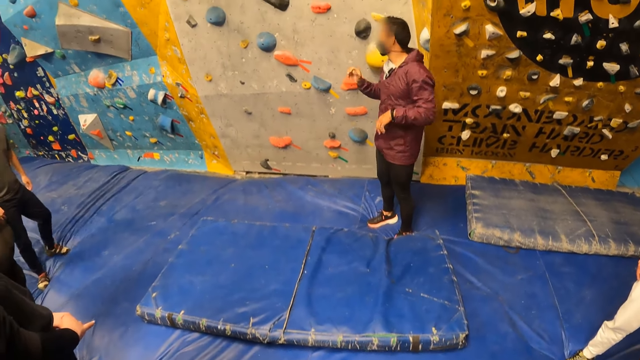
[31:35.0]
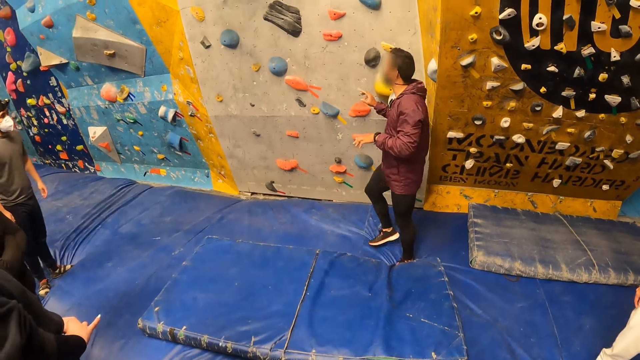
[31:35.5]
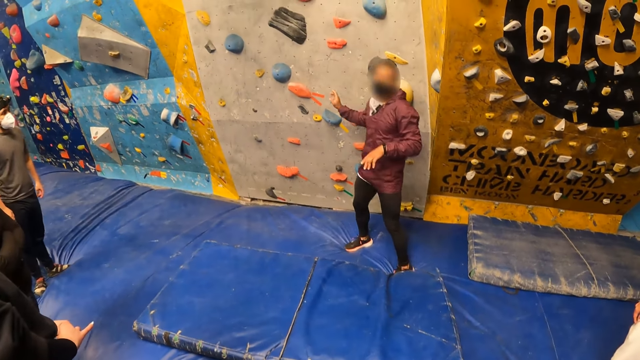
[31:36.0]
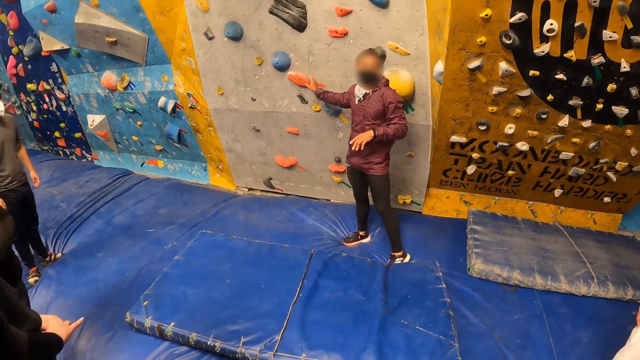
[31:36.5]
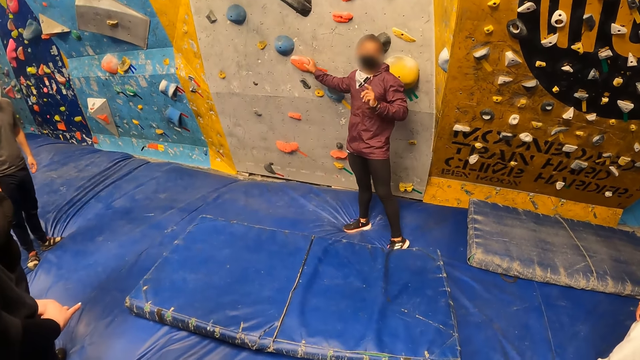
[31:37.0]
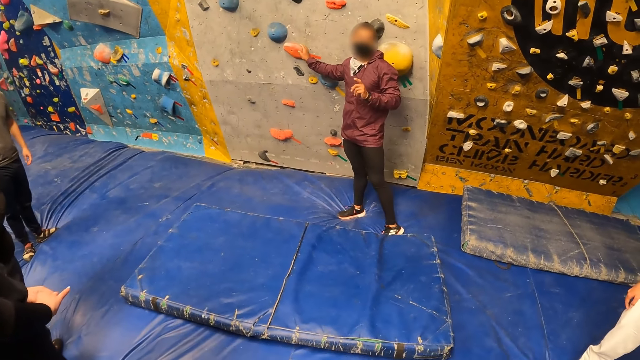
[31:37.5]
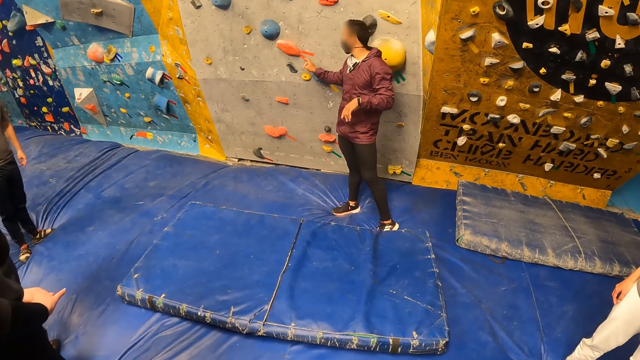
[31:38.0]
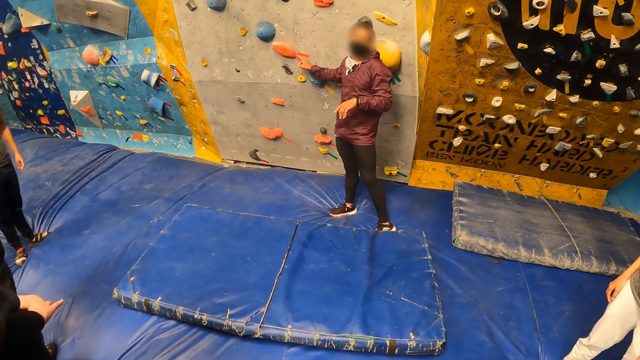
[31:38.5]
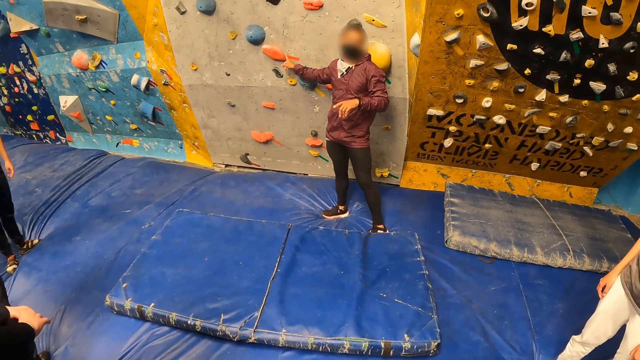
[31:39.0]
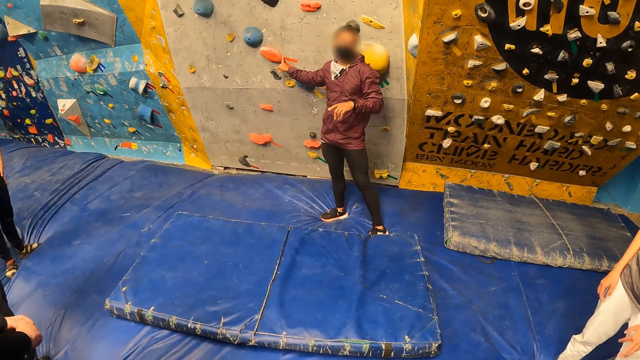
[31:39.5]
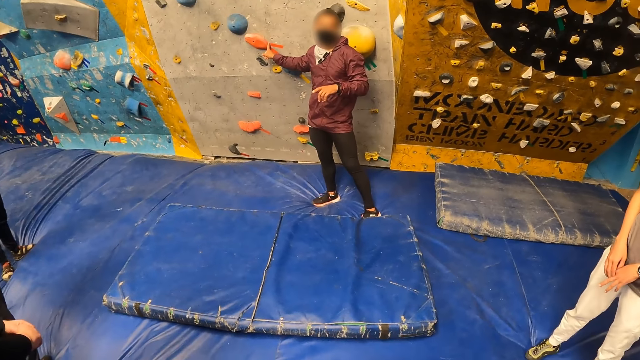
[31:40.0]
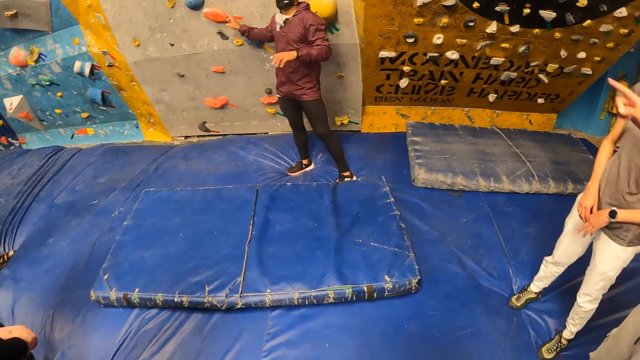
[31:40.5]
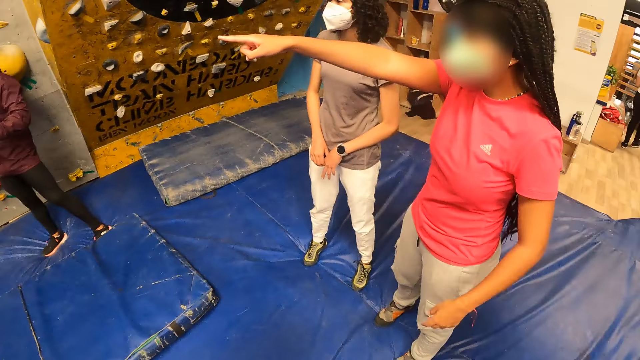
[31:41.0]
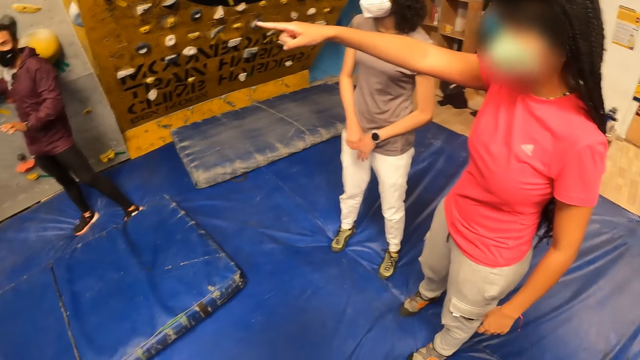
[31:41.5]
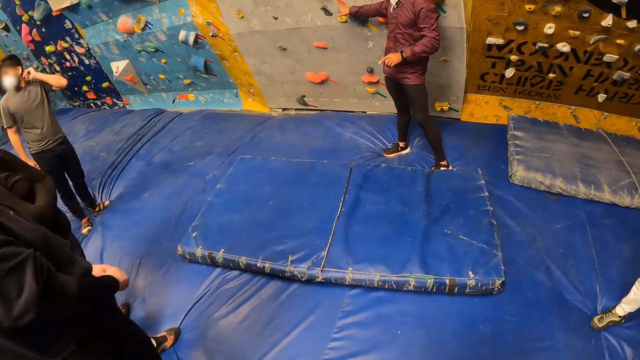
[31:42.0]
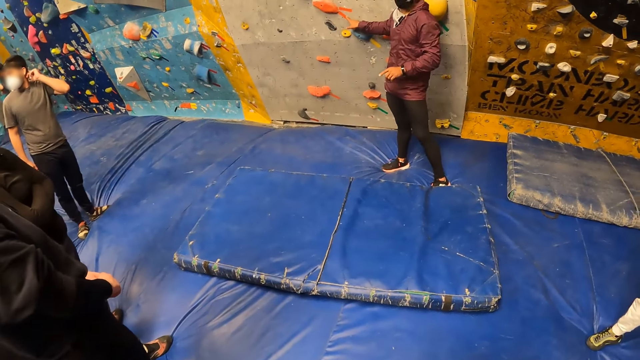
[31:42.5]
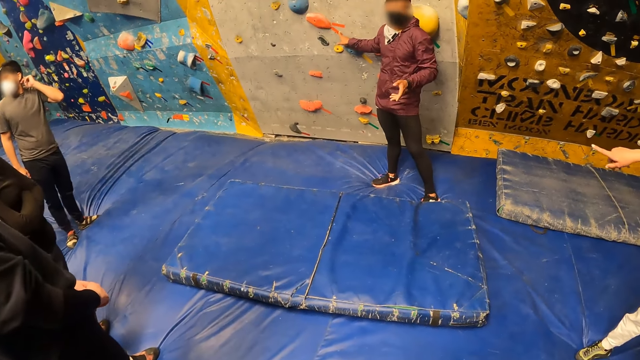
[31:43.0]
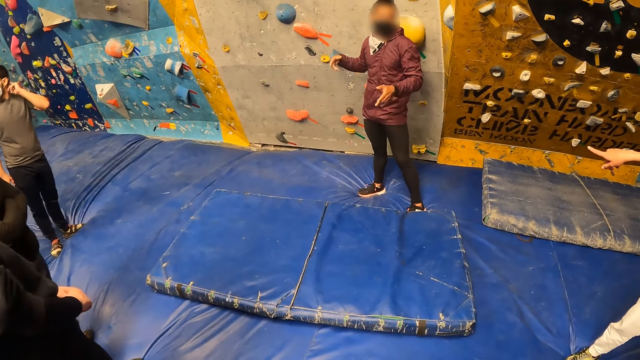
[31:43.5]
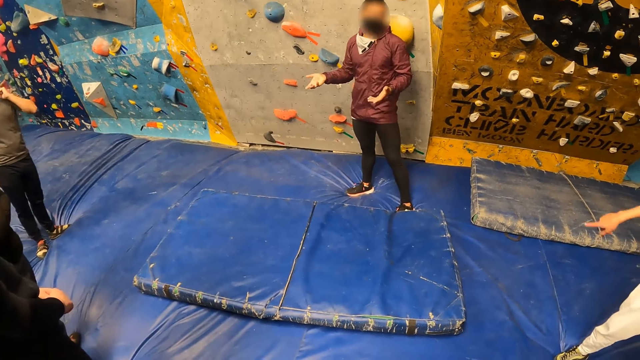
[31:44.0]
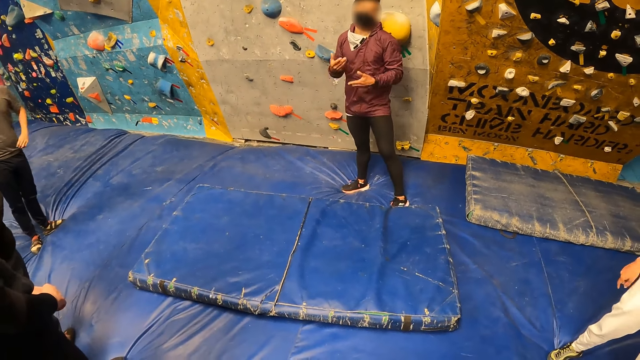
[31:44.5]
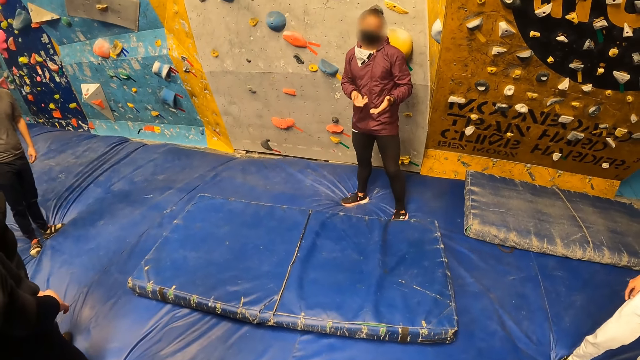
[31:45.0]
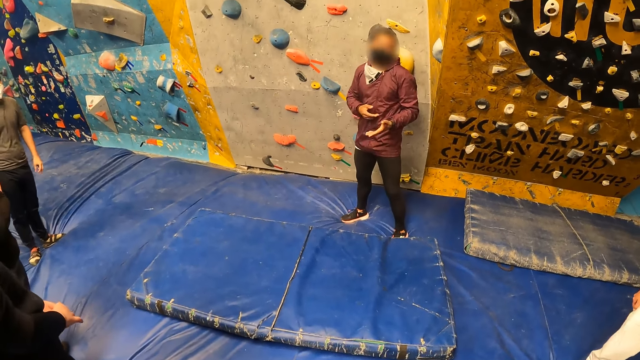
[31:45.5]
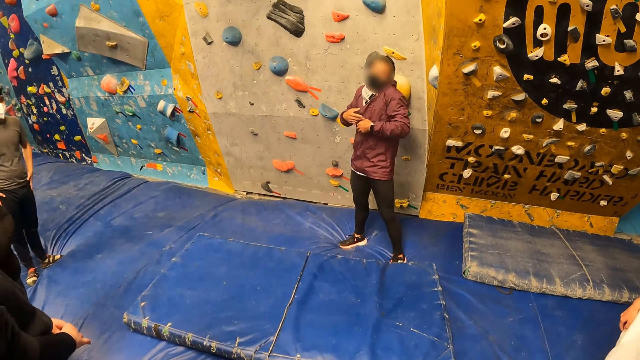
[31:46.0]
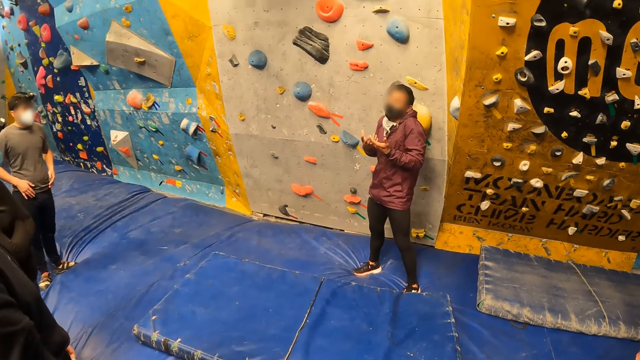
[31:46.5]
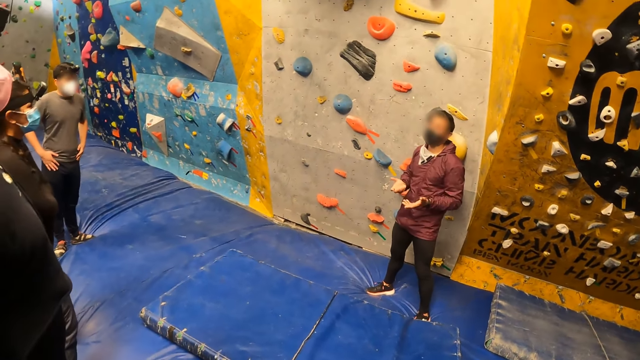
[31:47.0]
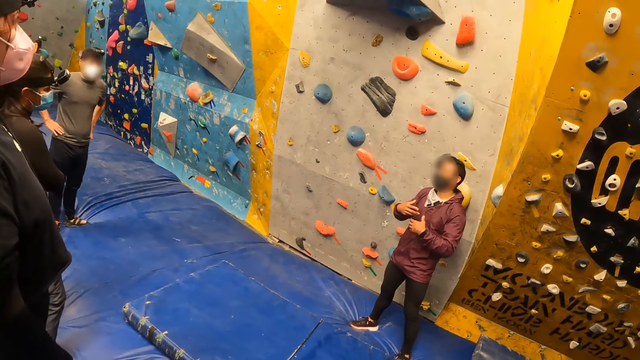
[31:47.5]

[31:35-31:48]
A man holds something on the wall. The camera wearer looks around. A woman points towards the climbing wall with her right hand. The man holds something on the wall. Another woman points towards the climbing wall with her right hand. The camera wearer stares at the man. They look around.

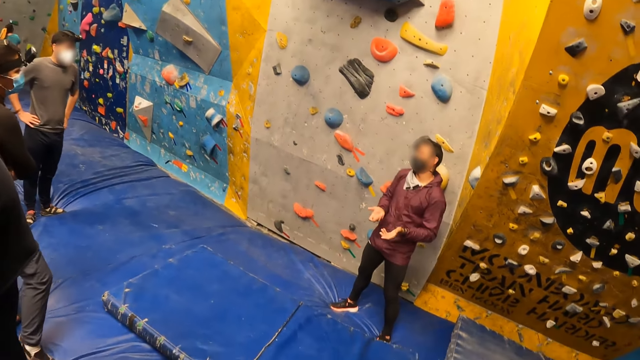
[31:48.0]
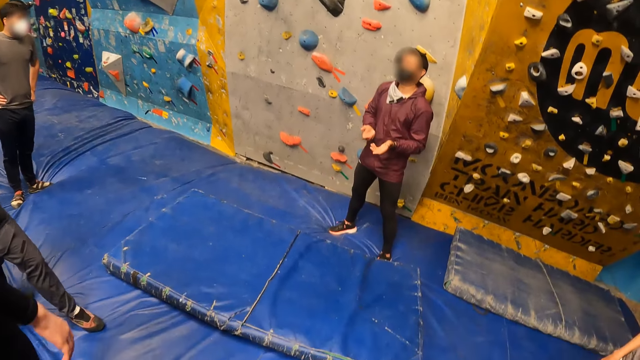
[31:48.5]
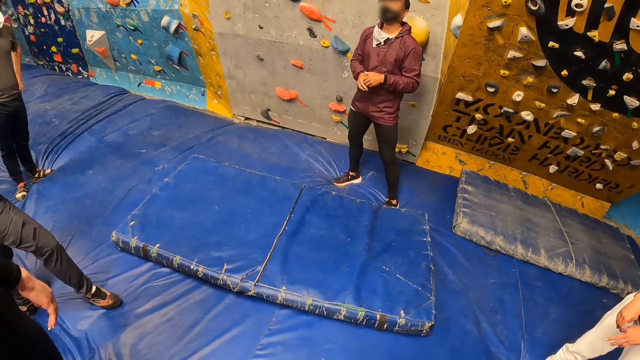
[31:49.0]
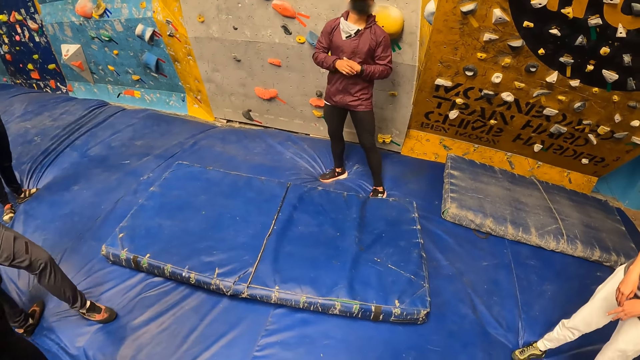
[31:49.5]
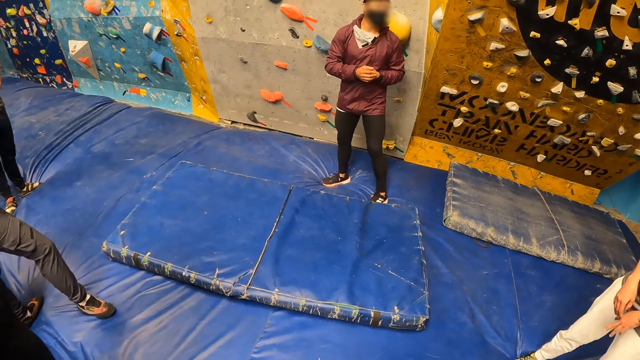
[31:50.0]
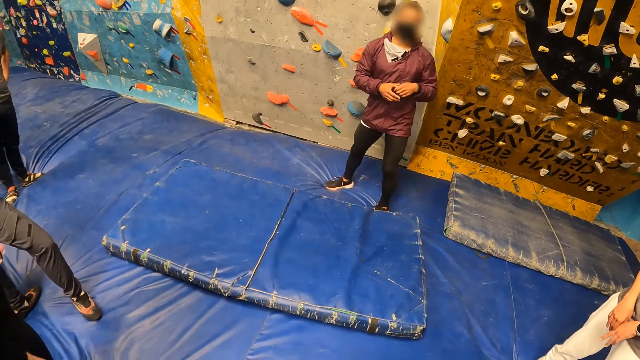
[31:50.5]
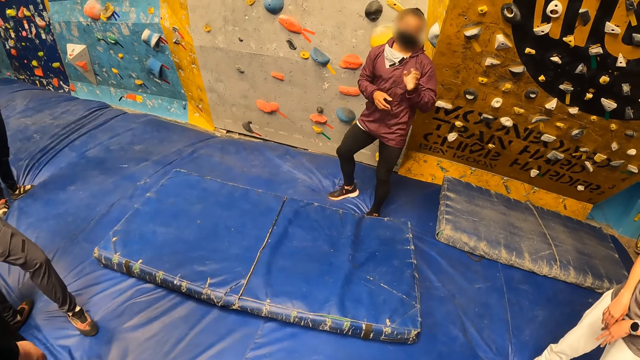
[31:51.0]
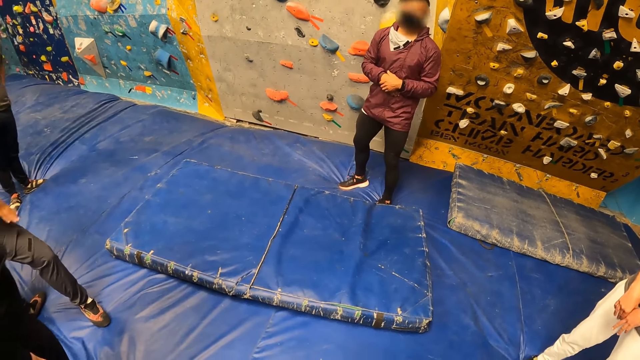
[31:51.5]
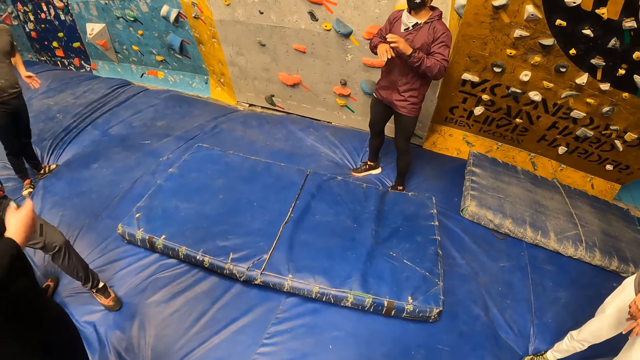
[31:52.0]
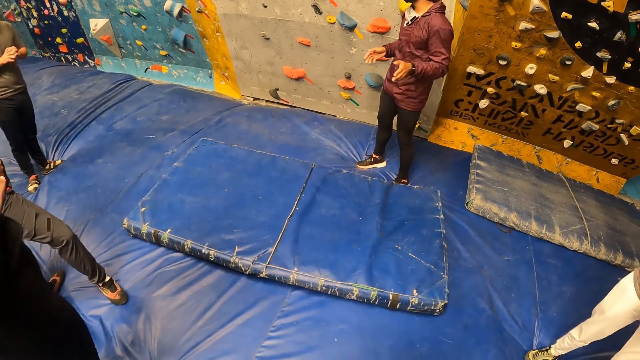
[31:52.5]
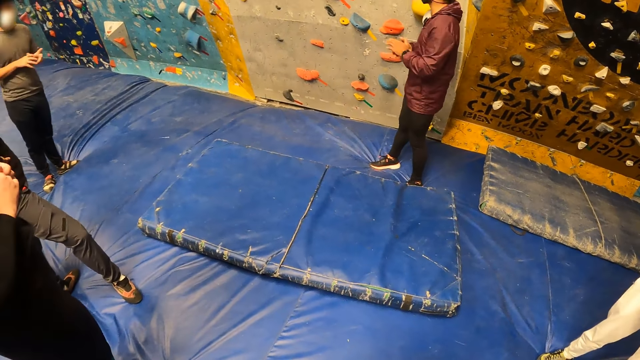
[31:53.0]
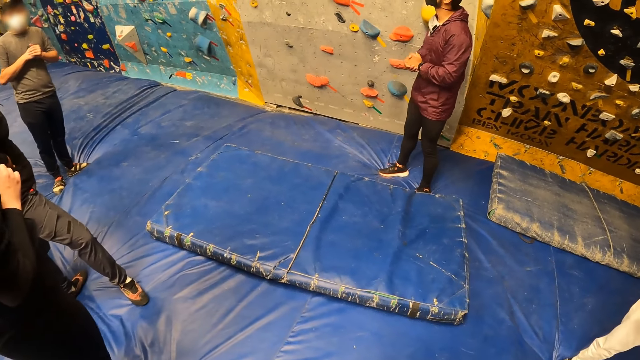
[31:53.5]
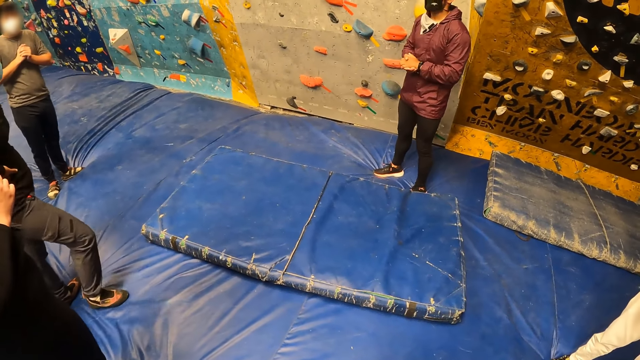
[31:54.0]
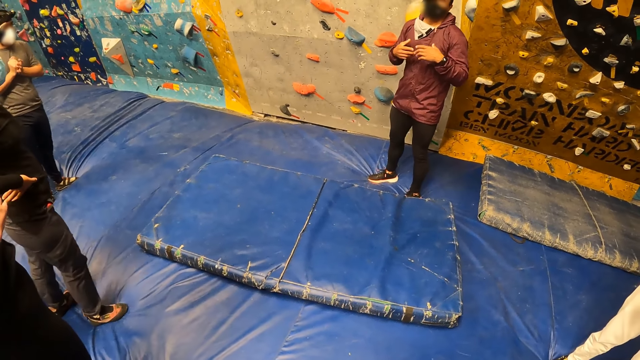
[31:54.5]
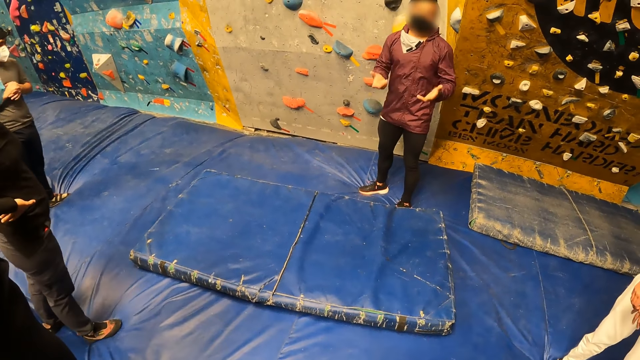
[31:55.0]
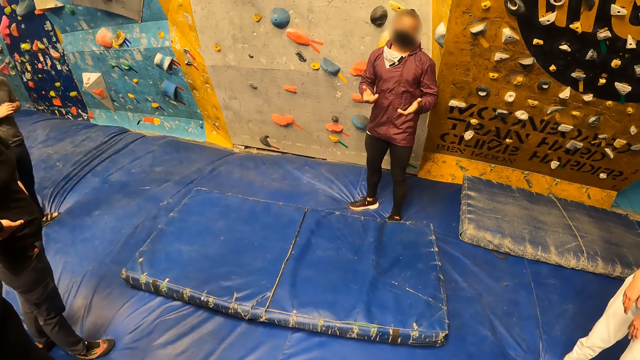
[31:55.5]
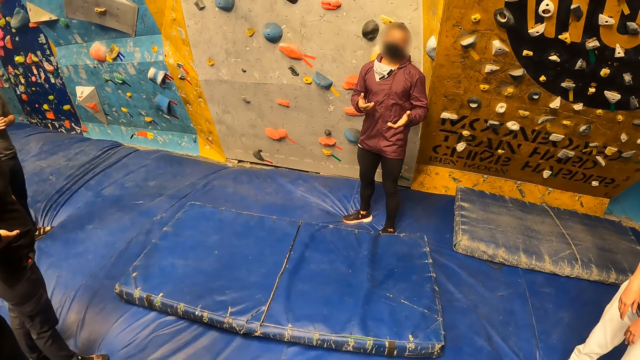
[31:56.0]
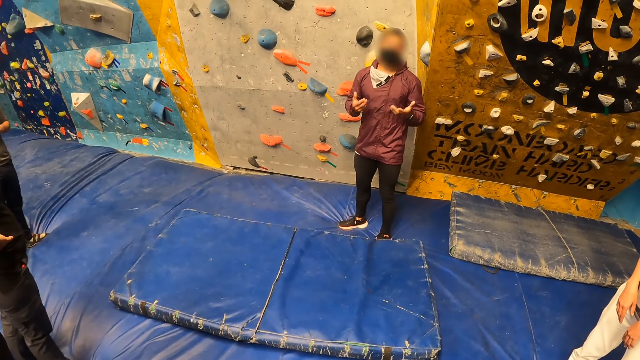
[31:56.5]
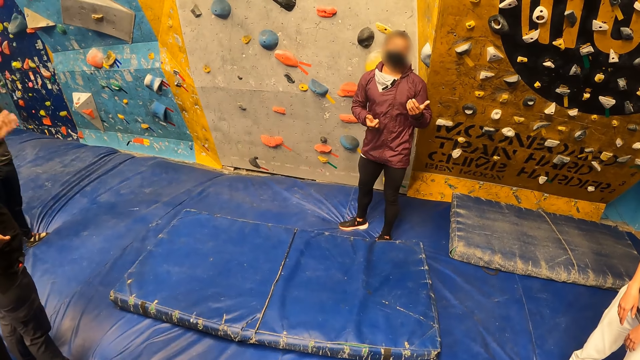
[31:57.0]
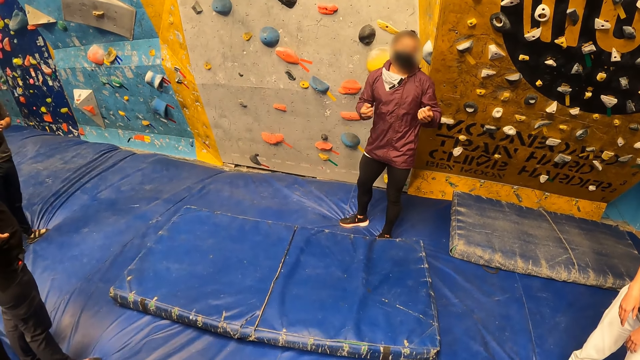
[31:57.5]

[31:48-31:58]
The camera wearer looks around. They look around repeatedly.
